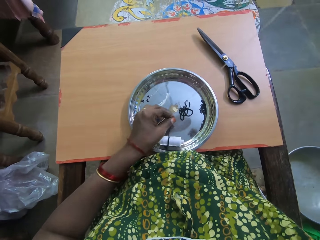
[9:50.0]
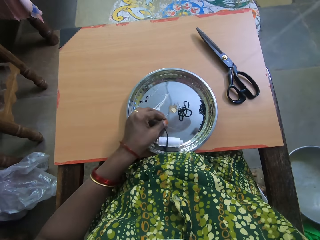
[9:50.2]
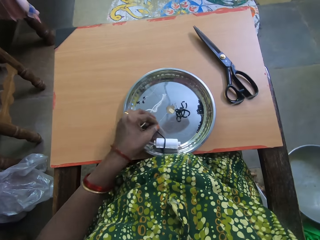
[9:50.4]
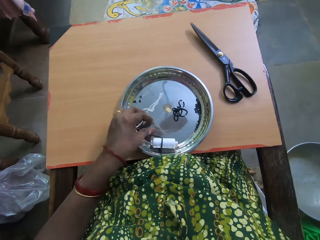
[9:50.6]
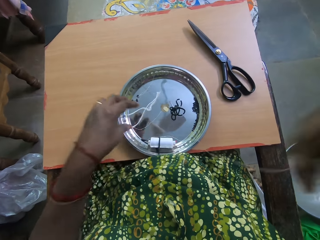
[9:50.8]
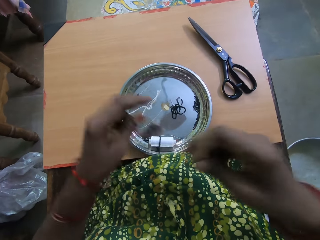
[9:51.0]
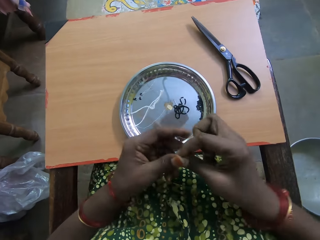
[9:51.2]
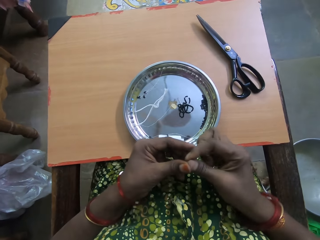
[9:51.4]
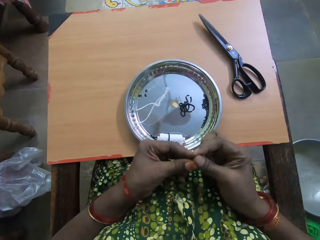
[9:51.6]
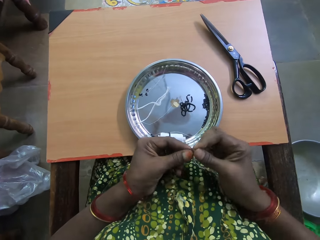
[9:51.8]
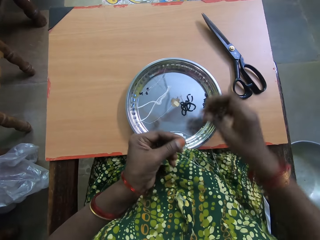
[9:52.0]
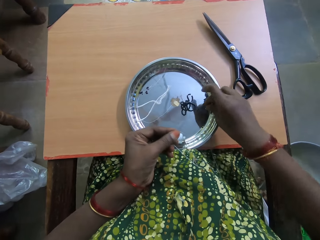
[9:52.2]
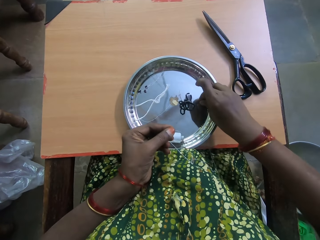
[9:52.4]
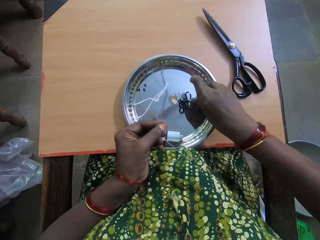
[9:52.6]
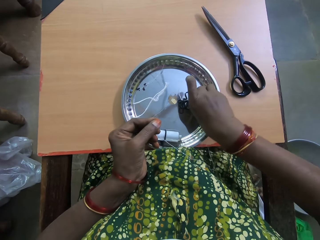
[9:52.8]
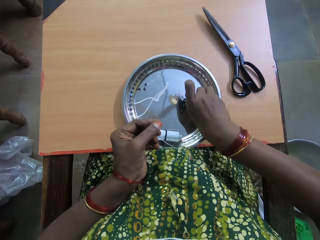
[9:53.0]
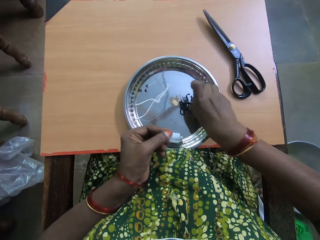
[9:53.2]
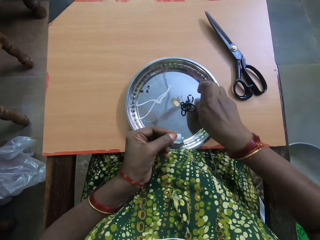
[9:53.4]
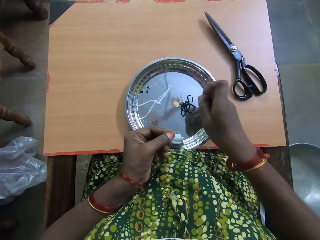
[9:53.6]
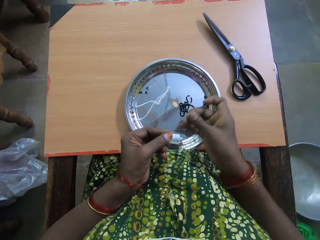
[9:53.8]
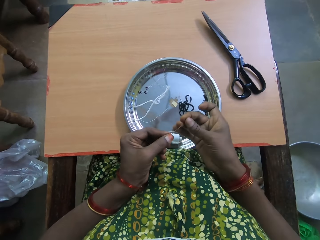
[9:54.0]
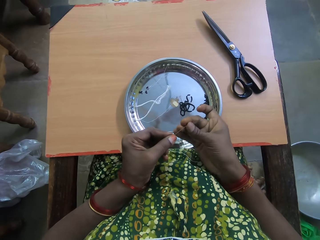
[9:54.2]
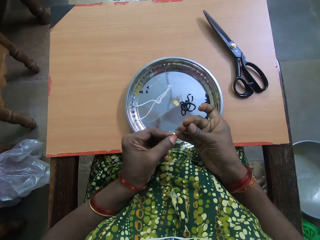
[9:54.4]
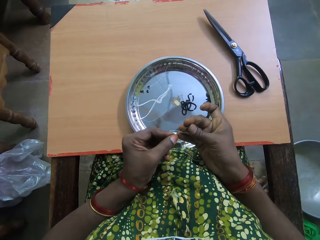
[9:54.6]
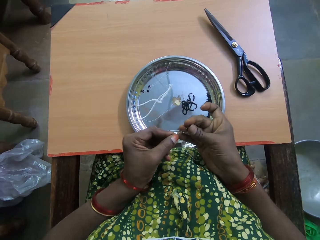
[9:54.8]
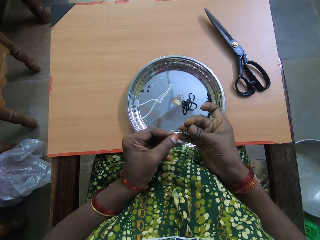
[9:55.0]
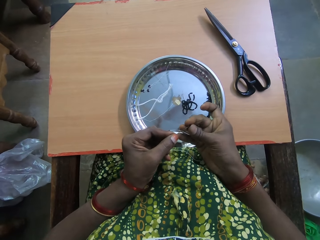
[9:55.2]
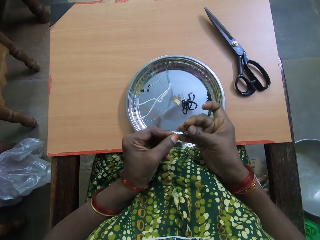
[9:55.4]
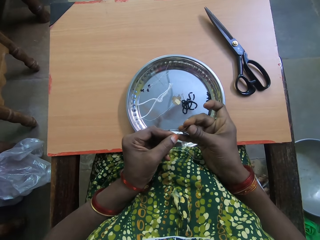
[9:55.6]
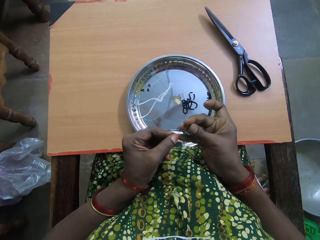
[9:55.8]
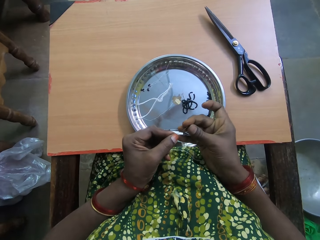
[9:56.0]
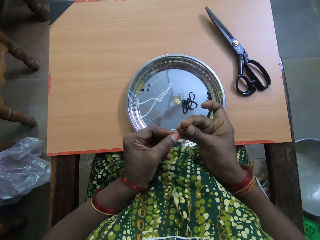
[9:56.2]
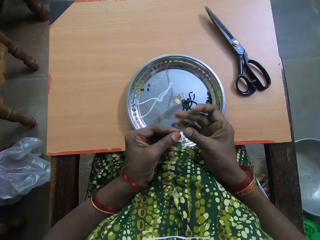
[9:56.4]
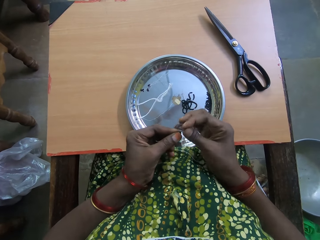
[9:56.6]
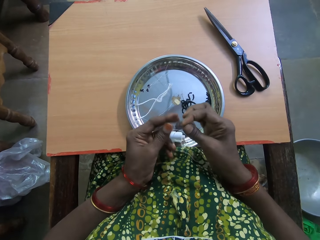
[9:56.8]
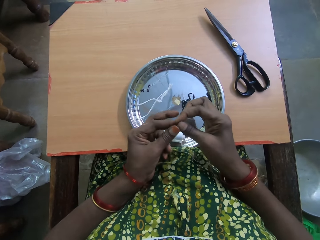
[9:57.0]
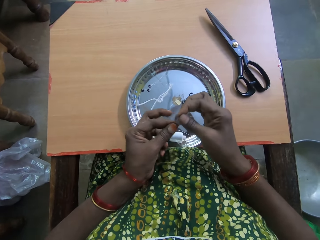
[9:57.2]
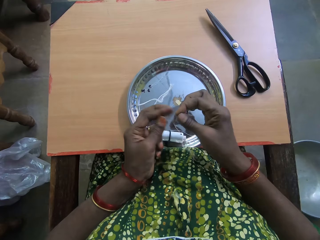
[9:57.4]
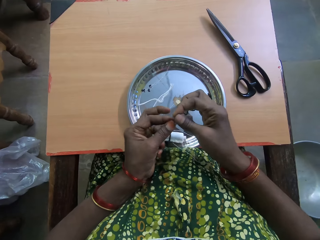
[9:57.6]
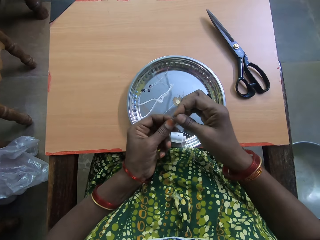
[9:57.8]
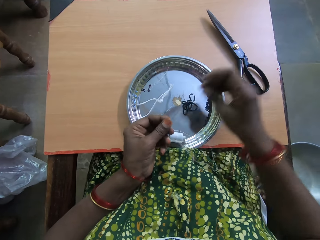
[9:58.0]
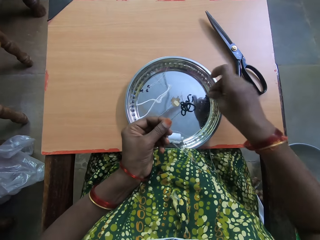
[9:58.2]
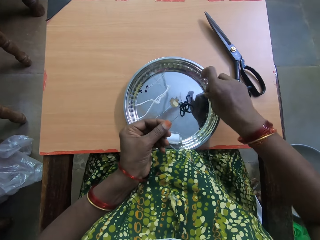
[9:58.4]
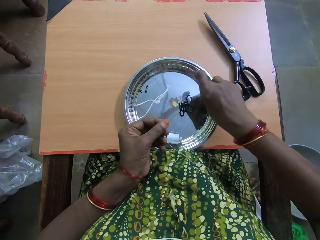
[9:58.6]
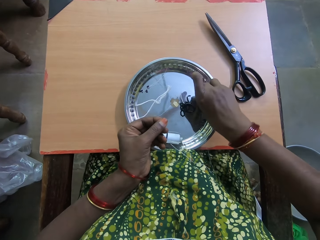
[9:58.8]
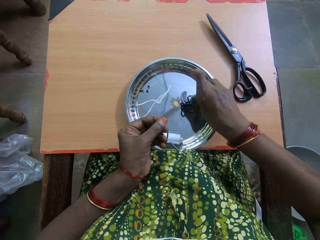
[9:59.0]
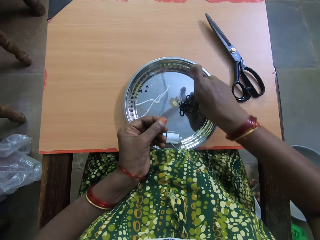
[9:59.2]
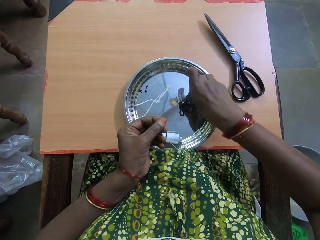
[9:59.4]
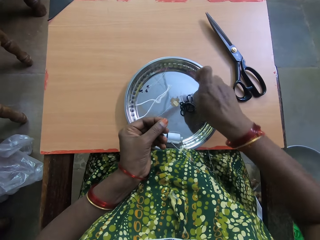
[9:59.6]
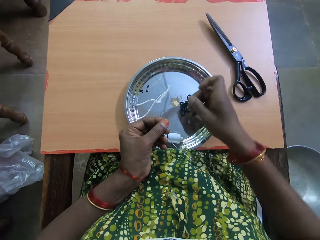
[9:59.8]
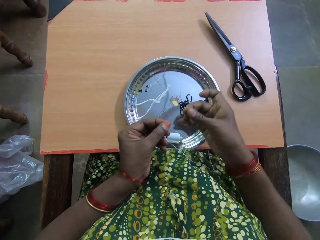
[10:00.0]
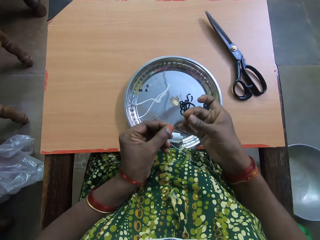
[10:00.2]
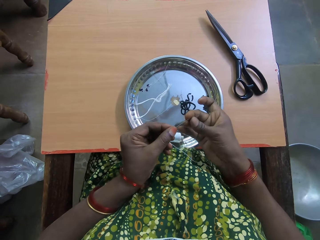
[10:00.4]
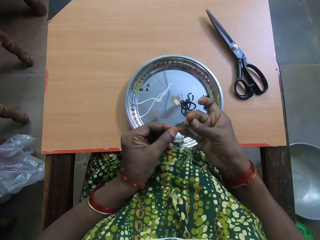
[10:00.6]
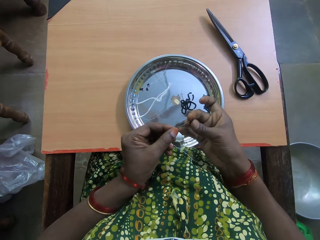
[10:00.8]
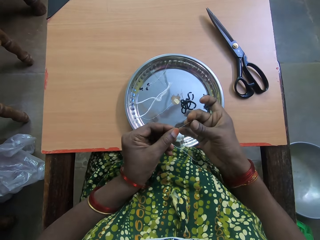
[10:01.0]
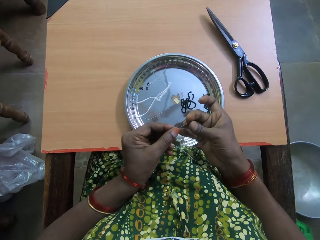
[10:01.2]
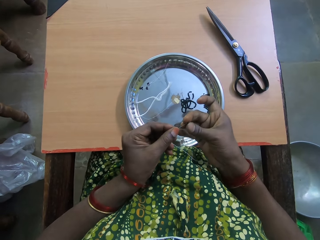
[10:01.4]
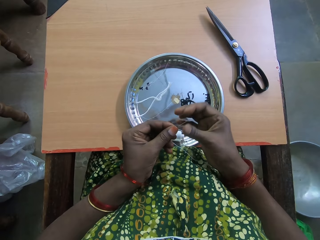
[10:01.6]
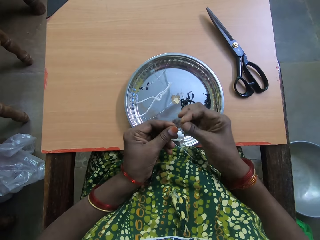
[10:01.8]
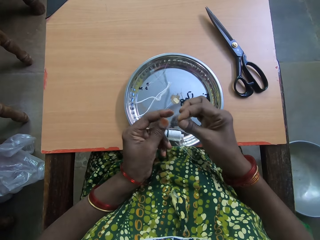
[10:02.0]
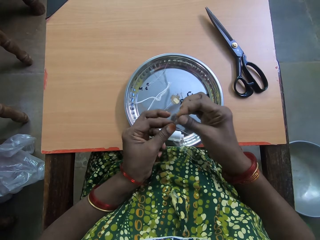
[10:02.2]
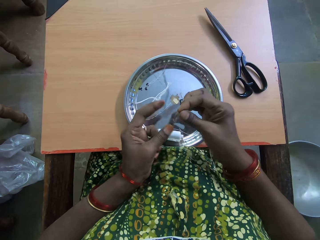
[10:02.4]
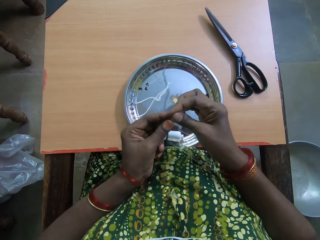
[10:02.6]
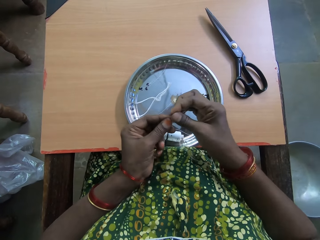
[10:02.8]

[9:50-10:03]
The camera wearer takes another bead from the tray. They put the bead through the fishing line. They take another bead from the tray. They put the bead through the fishing line.

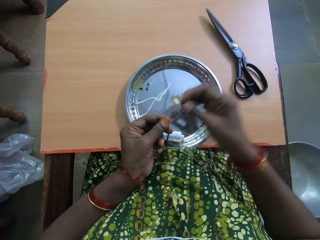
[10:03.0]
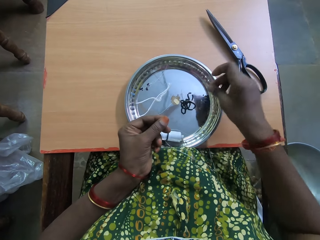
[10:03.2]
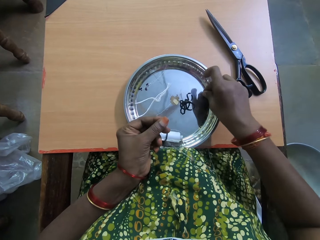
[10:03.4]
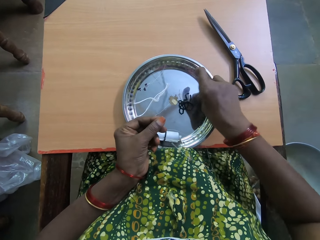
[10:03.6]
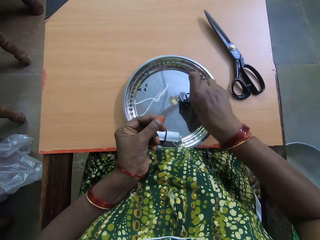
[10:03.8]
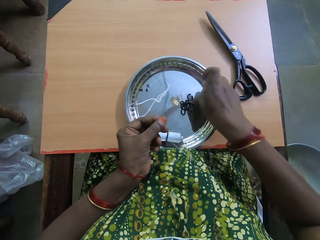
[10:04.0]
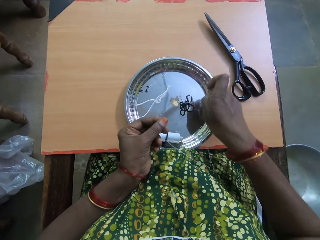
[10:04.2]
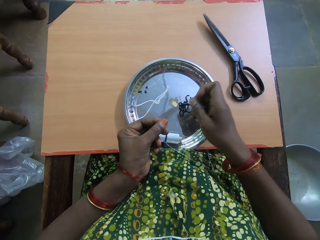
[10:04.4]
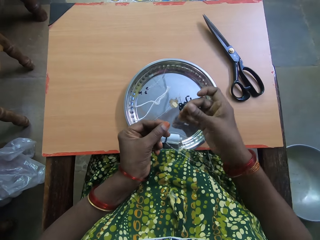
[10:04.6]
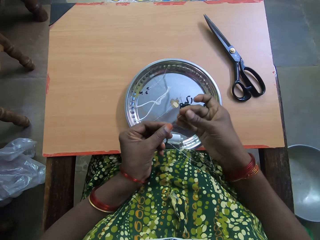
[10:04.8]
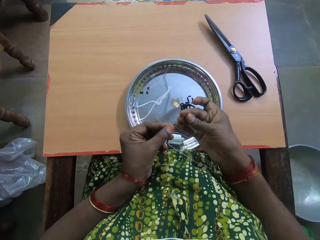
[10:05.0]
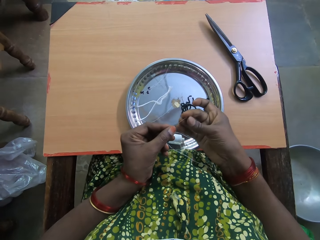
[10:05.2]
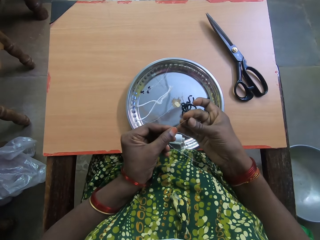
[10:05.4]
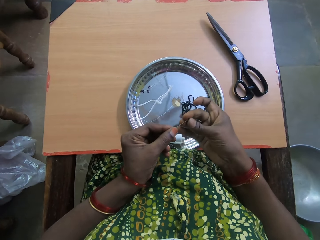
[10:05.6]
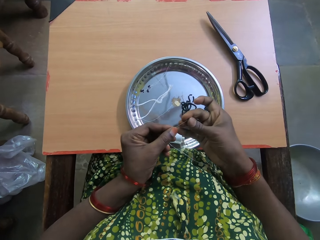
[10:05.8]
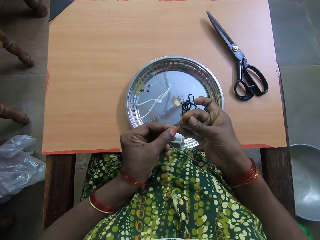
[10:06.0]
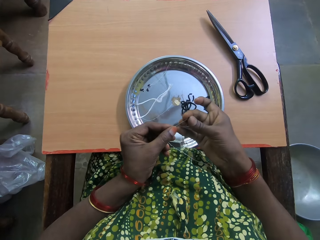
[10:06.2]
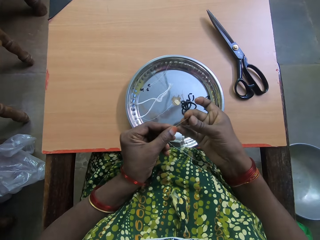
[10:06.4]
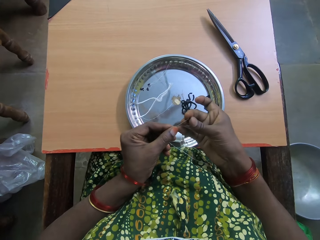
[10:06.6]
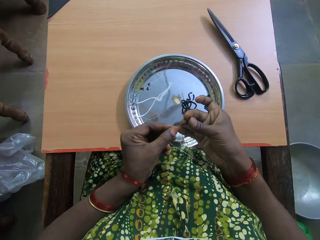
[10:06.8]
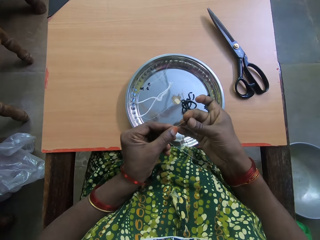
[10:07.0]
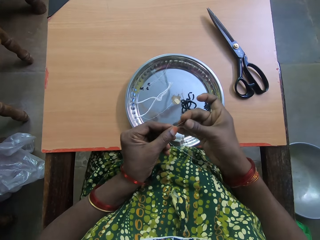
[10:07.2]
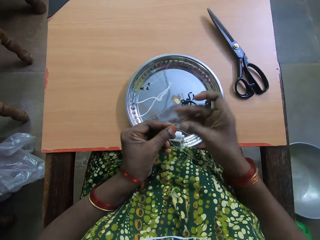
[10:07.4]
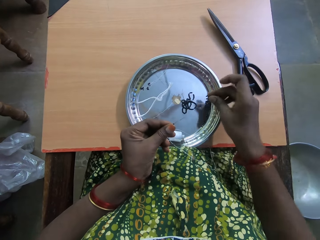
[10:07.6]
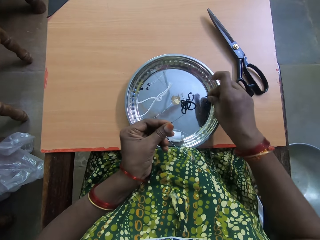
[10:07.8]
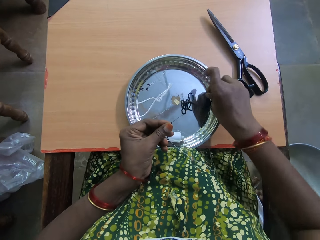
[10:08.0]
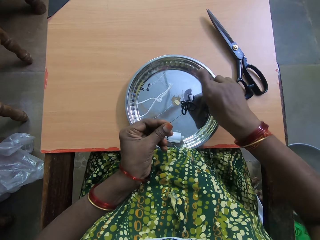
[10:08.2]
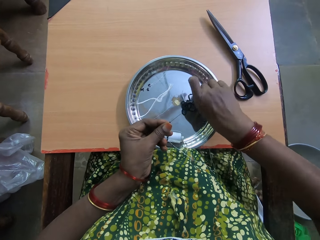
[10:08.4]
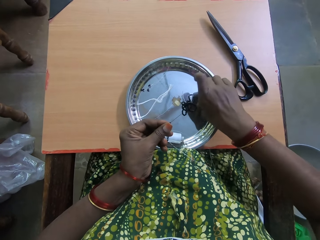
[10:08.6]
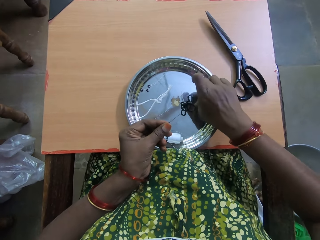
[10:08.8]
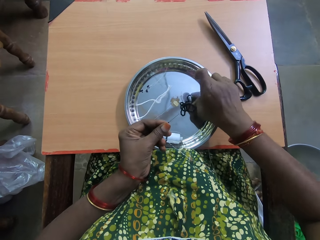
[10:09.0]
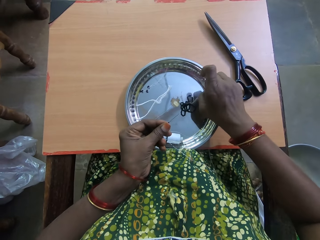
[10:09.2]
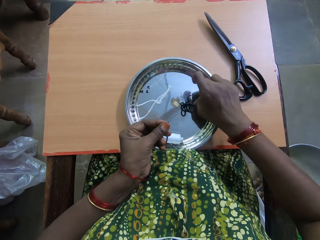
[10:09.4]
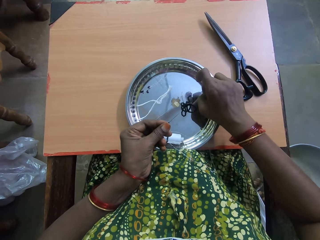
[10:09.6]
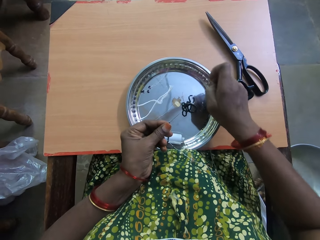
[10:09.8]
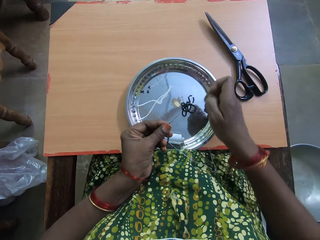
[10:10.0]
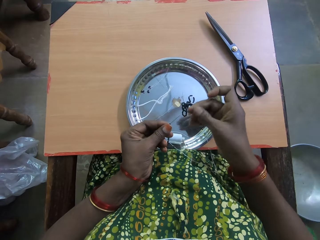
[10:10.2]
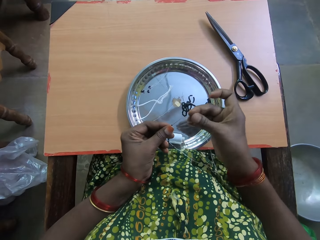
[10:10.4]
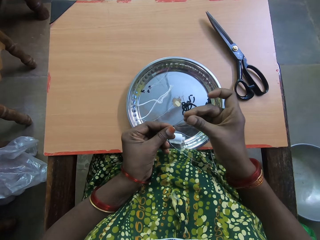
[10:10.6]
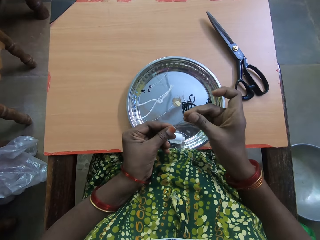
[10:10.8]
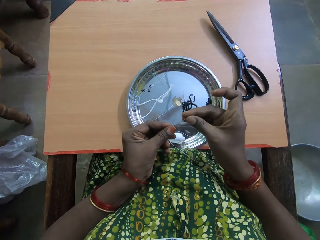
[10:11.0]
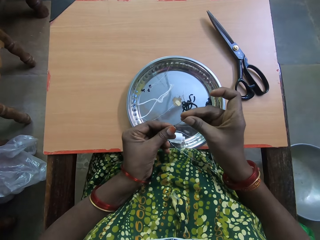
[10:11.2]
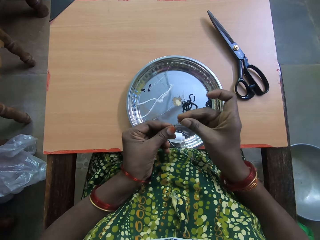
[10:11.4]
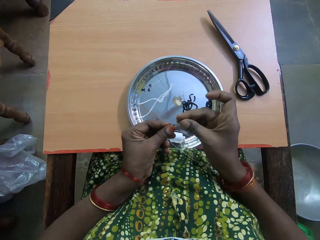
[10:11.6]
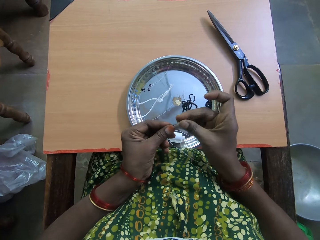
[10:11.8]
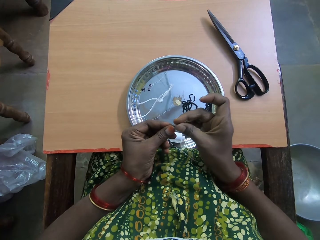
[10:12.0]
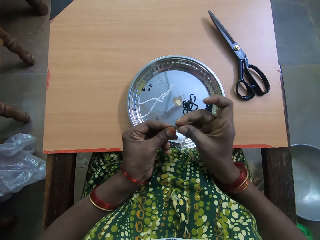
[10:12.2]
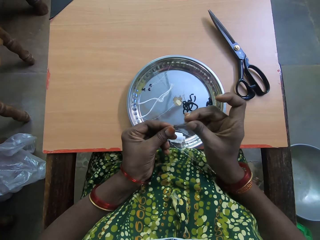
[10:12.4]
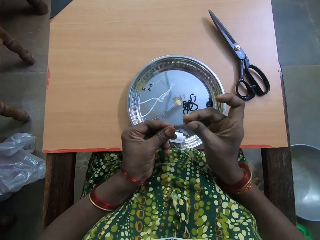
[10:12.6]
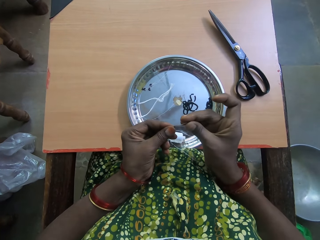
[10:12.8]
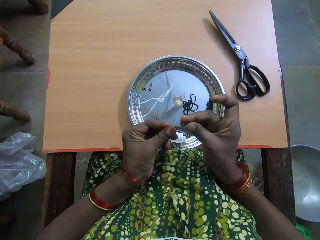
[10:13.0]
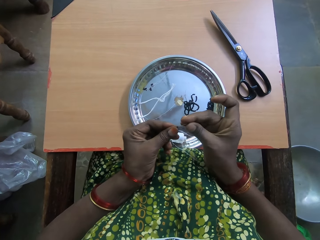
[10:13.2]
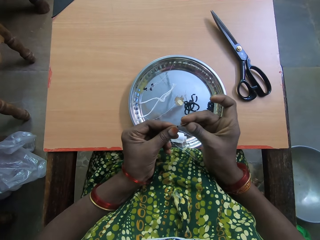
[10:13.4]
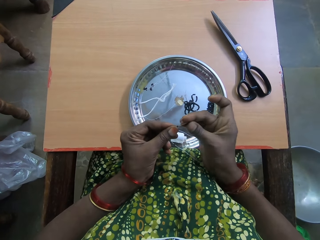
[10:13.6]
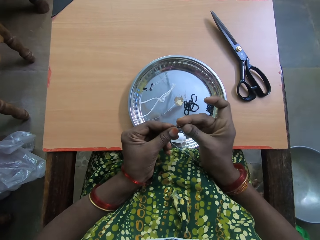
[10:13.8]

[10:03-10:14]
The camera wearer takes another bead from the tray. They put the bead through the fishing line. They take another bead from the tray. They put the bead through the fishing line.
